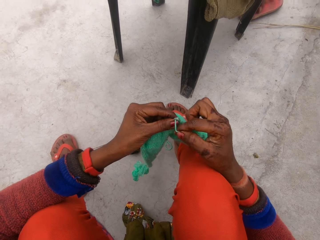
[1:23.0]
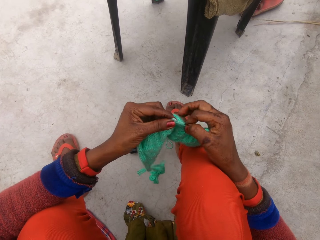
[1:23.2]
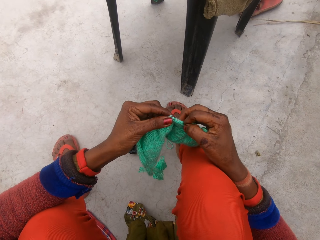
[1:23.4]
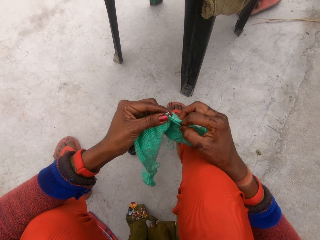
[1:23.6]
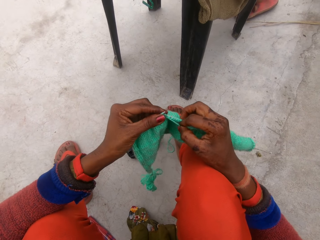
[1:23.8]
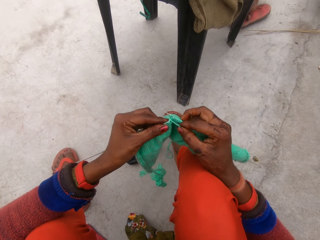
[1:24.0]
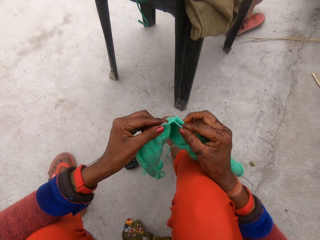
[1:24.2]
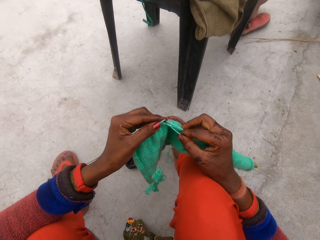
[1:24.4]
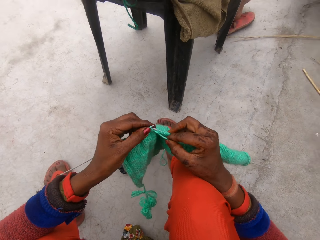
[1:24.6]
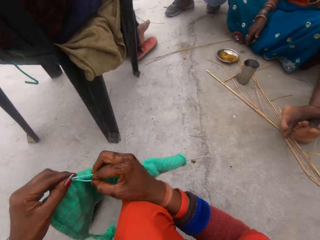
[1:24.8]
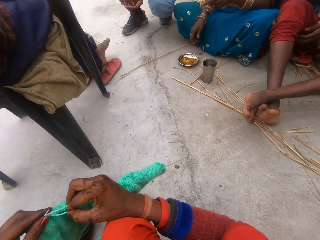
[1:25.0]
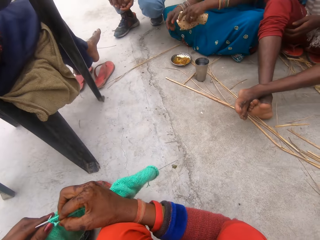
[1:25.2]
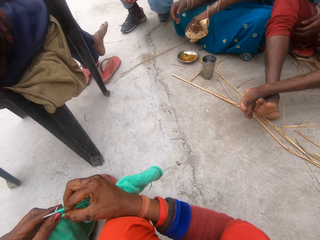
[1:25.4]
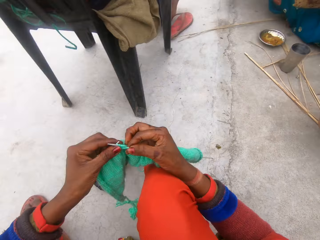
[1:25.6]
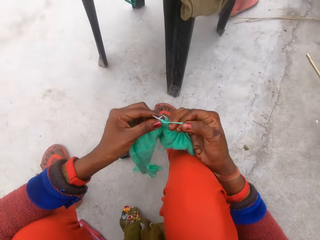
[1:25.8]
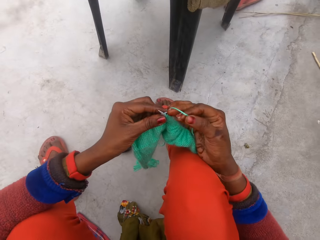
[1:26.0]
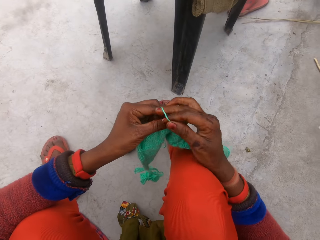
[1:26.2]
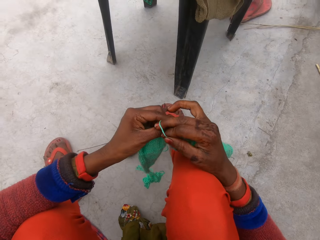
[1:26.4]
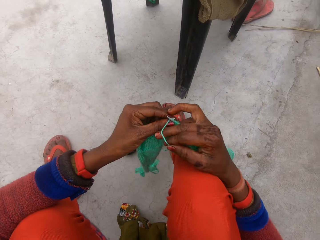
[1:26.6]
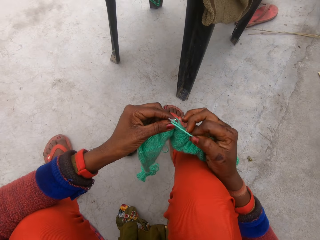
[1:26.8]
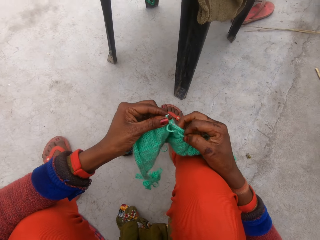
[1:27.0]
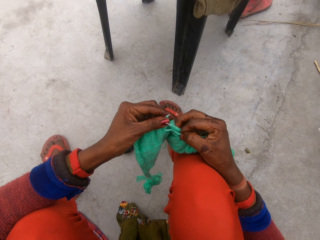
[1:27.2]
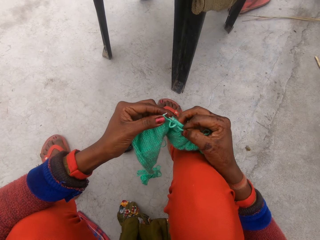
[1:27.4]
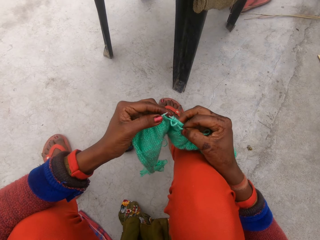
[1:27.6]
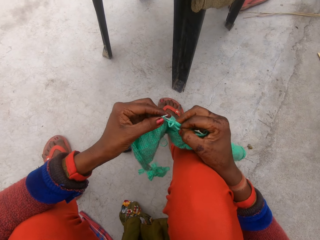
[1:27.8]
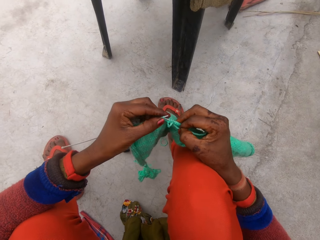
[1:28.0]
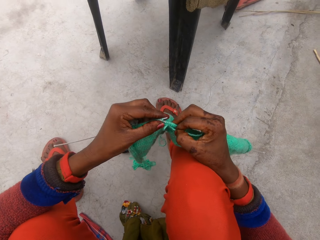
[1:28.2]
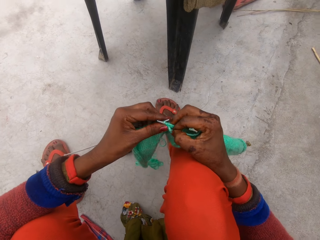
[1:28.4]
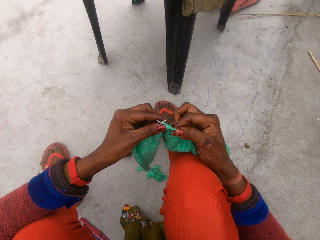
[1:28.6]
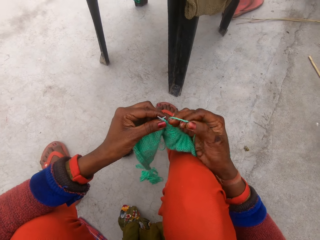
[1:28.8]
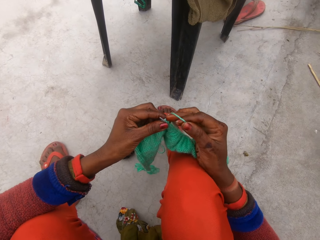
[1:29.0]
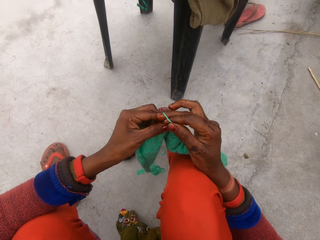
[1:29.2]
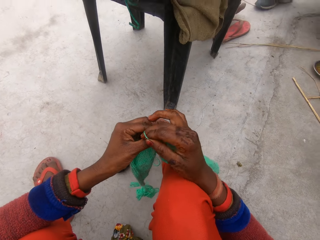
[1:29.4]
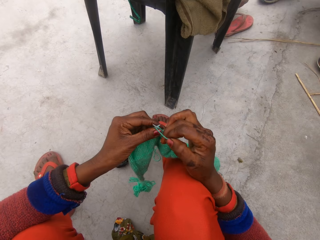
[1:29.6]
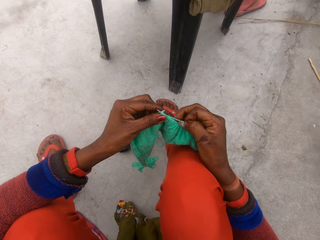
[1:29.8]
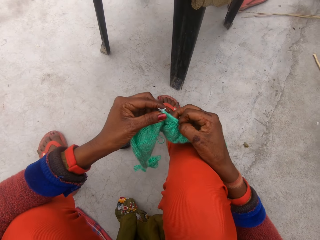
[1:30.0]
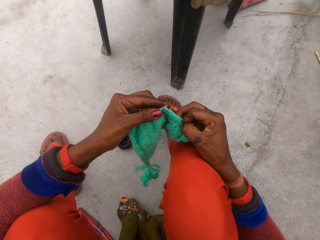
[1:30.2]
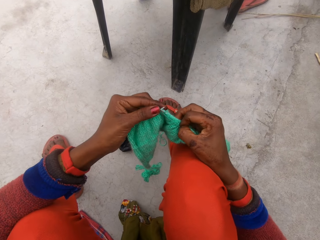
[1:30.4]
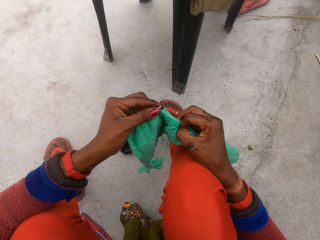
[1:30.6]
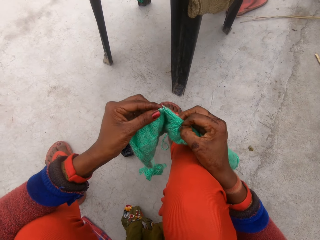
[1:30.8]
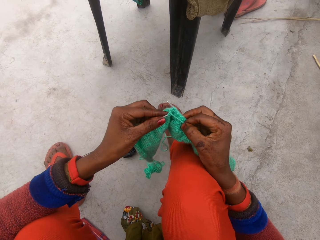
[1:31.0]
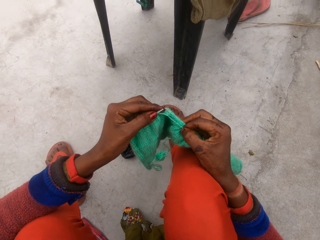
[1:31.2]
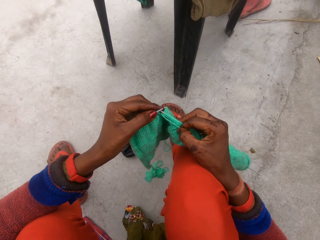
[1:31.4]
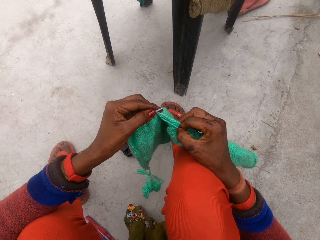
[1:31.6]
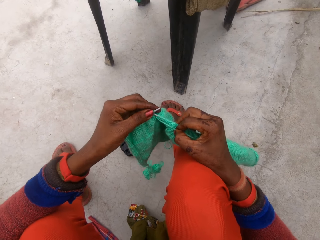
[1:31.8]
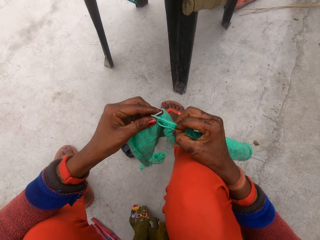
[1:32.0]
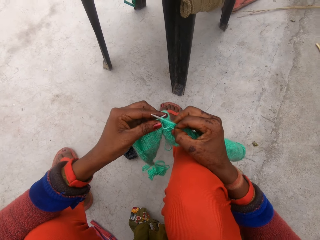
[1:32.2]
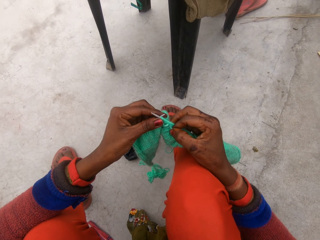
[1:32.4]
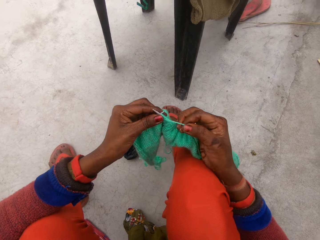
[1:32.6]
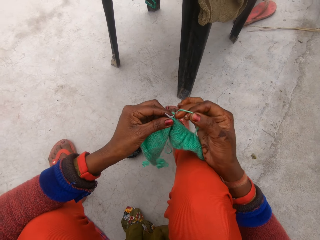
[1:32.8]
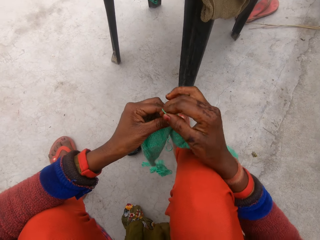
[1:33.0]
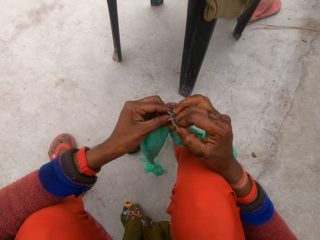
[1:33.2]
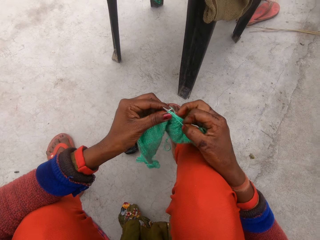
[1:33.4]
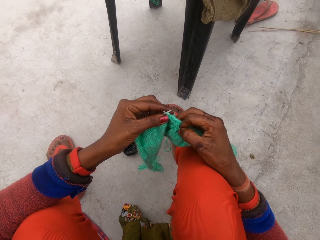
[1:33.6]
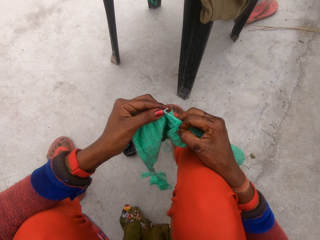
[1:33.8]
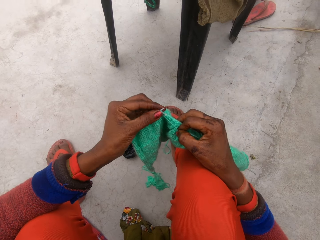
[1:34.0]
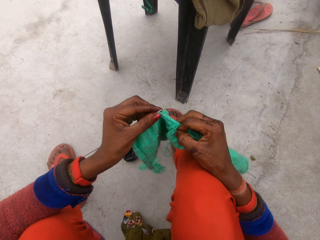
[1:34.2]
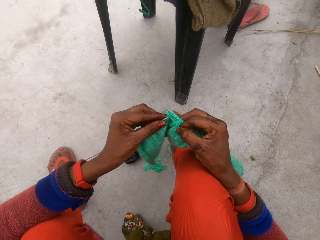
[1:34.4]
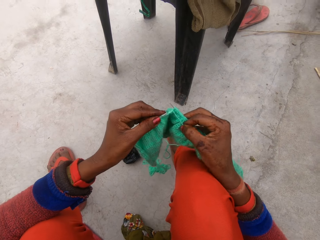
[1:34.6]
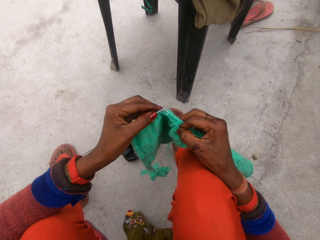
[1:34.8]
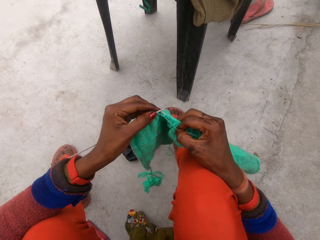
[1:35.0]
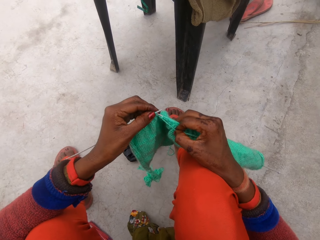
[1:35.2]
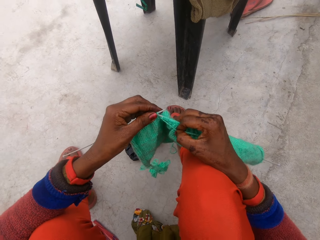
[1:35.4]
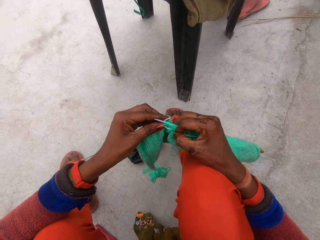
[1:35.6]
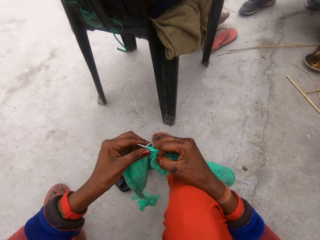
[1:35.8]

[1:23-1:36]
The camera wearer rotates the knitting thread around the knitting needle. They knit a fabric with knitting needles. A man sits on a chair. The camera wearer looks around. Another man squats. A woman moves her hands. A third man sits close to the woman. The camera wearer rotates the knitting thread around the knitting needle. They knit the fabric with the knitting needles. They rotate the knitting thread around the knitting needle. The second man squats. The first man sits on the chair. The camera wearer knits the fabric with the knitting needles. They rotate the knitting thread around the knitting needle. They knit the fabric with the knitting needles.

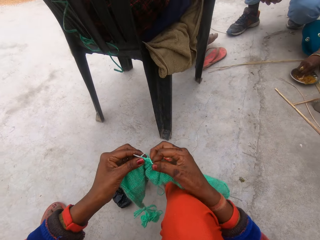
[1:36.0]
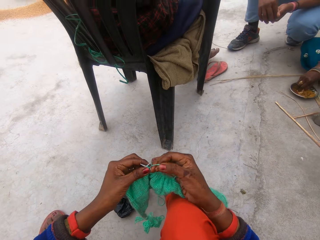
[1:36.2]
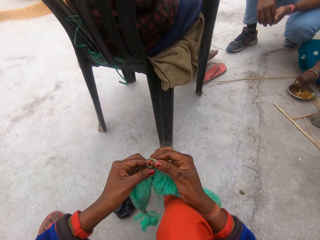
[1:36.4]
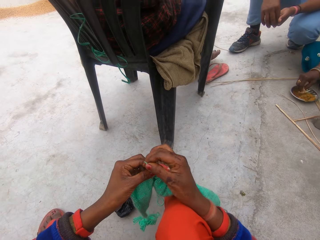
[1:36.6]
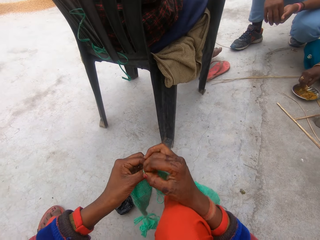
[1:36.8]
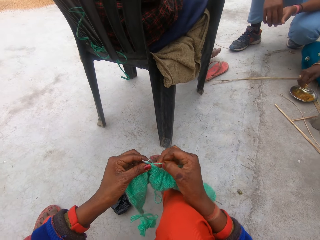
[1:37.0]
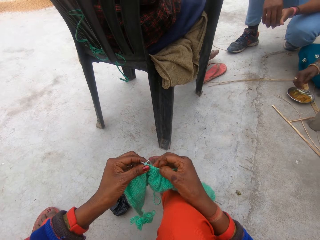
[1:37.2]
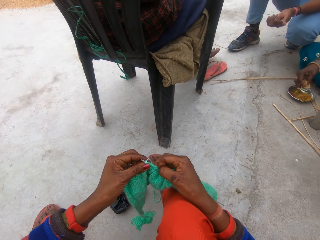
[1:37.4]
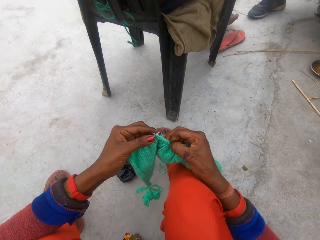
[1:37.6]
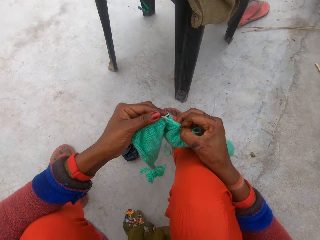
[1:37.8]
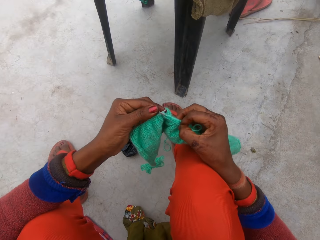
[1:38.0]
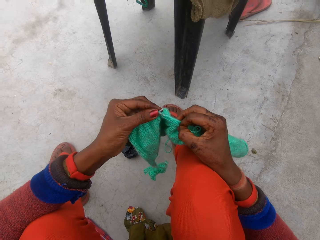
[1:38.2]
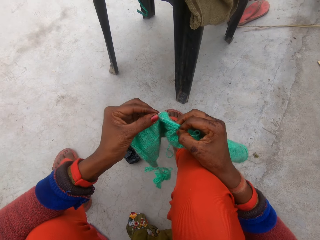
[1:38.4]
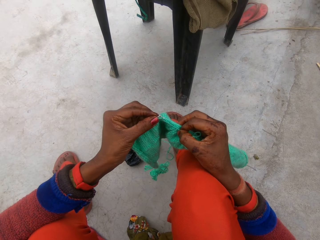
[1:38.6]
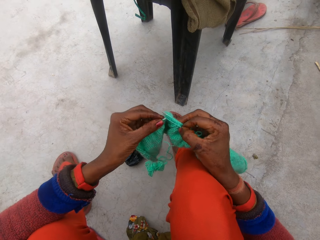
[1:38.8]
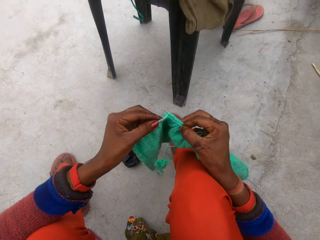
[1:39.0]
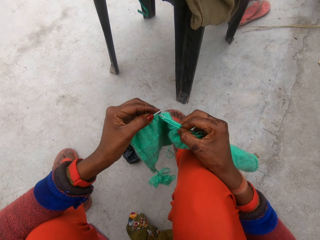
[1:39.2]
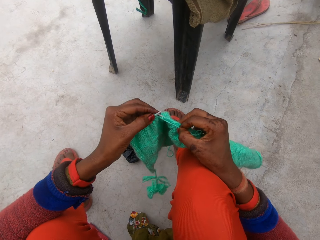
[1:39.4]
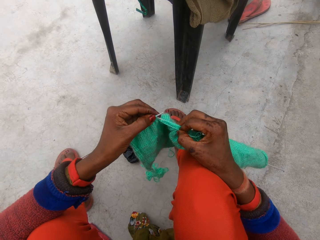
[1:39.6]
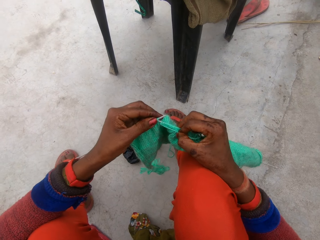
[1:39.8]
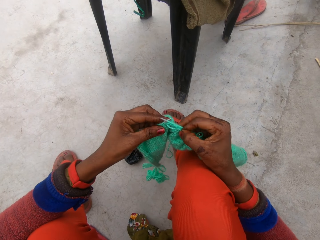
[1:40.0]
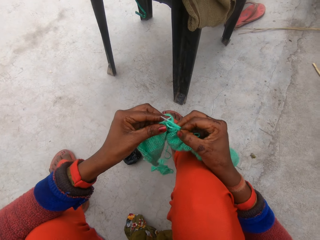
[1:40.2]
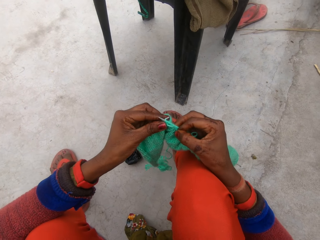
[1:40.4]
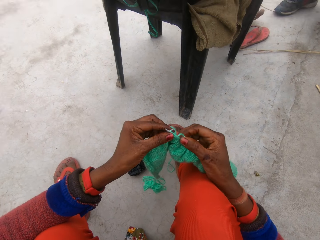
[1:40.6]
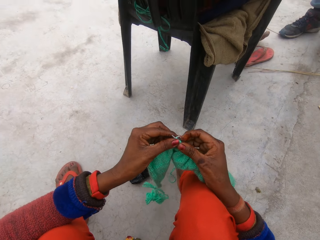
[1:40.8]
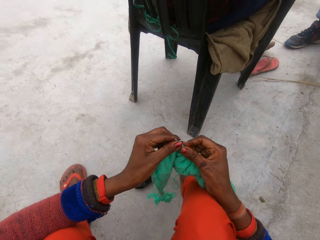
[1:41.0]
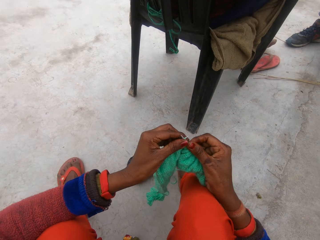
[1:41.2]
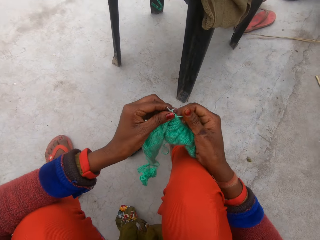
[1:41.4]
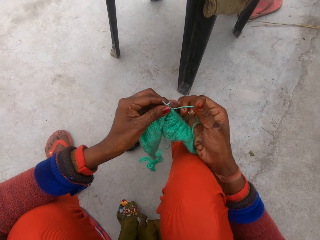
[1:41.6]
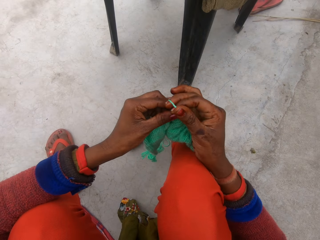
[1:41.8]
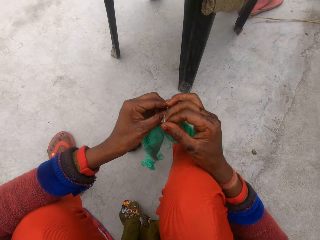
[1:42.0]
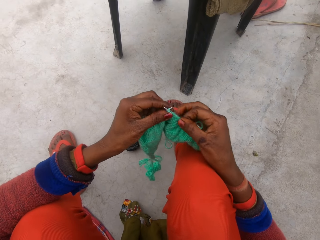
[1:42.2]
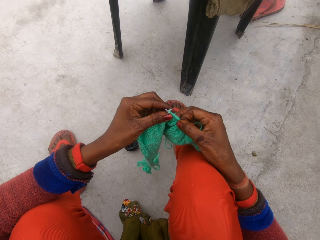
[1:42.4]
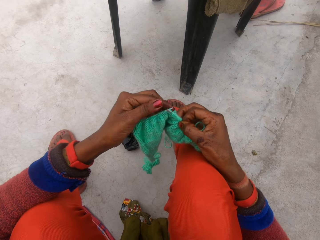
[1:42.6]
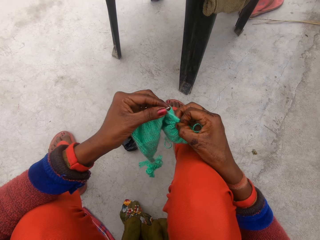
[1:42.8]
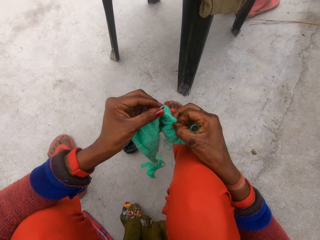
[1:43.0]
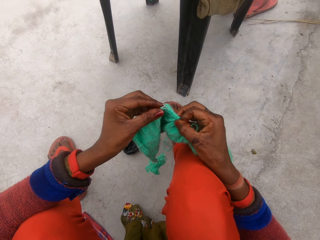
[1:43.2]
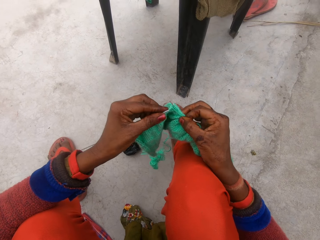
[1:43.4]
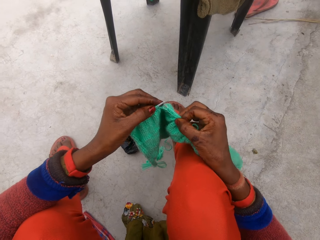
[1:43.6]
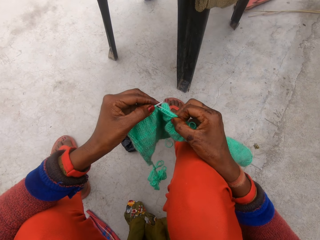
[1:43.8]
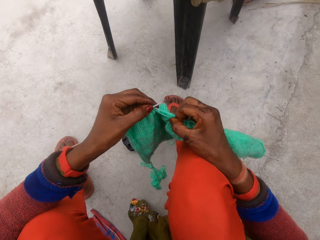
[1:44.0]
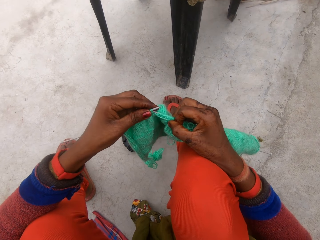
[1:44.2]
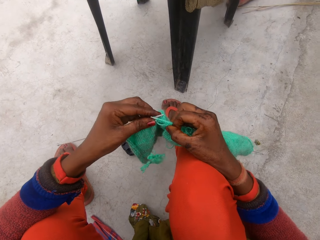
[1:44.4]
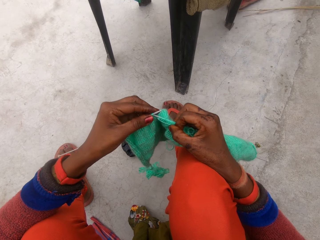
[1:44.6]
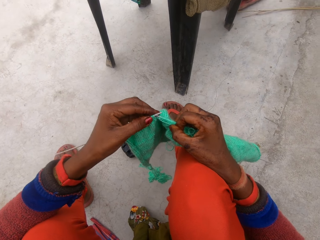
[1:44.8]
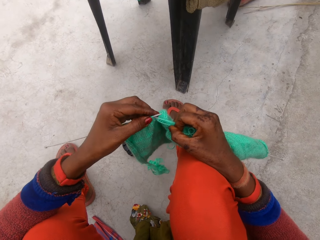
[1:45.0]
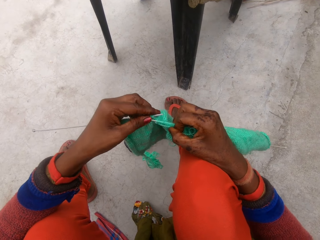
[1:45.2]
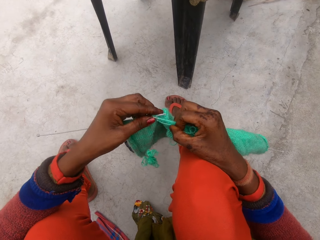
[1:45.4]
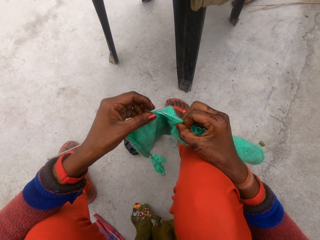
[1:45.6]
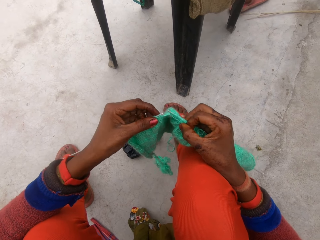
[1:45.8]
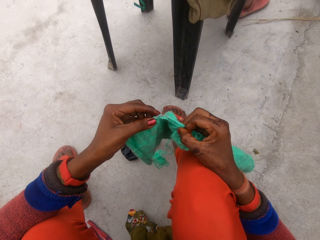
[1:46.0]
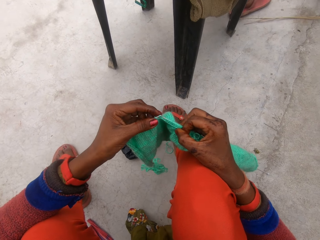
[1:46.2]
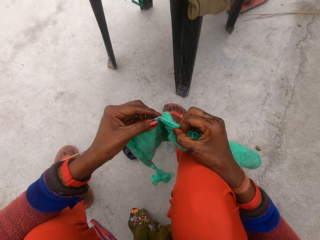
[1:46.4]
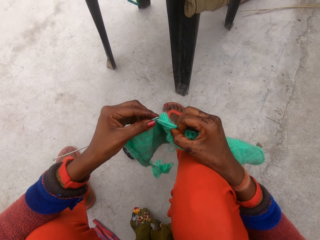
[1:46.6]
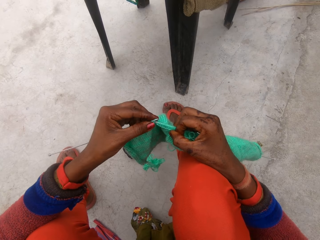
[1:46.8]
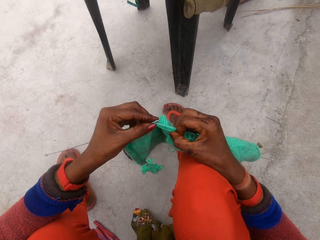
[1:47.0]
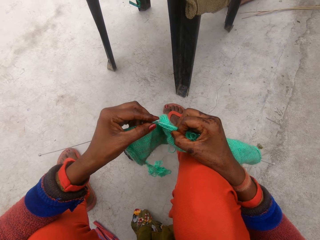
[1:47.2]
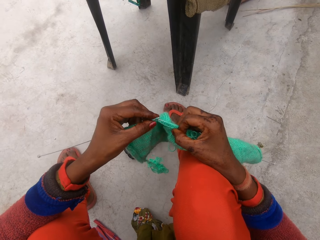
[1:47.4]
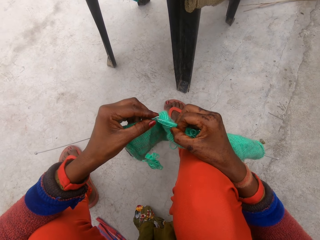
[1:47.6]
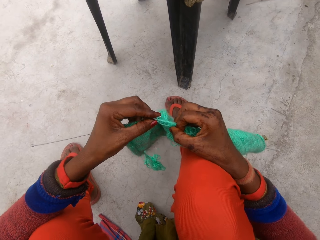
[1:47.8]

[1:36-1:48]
A man sits on a chair. A woman scoops something in a bowl on the ground. Another man squats. The camera wearer rotates the knitting thread around the knitting needle. The other man moves his hand upwards. The woman holds a flat bread. The camera wearer knits a fabric with knitting needles. The first man sits on the chair. The other man squats. The camera wearer picks the thread. They rotate the knitting thread around the knitting needle. They knit the fabric with the knitting needles. The first man sits on the chair.
